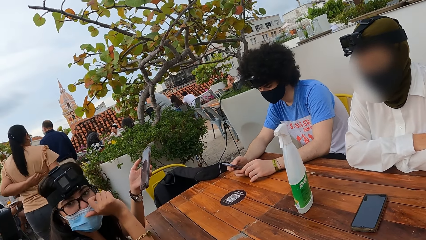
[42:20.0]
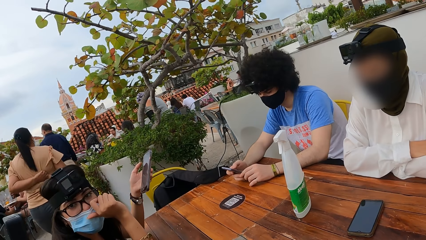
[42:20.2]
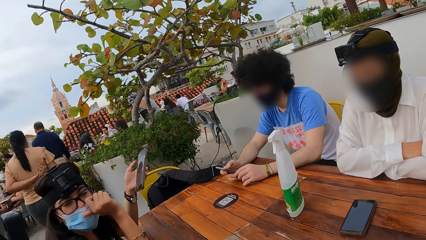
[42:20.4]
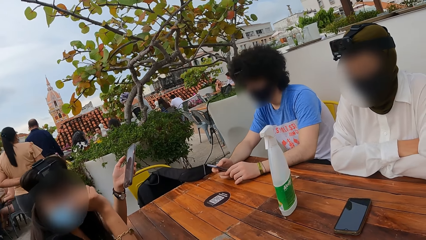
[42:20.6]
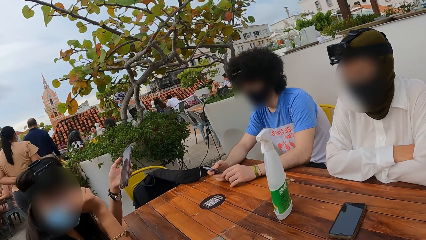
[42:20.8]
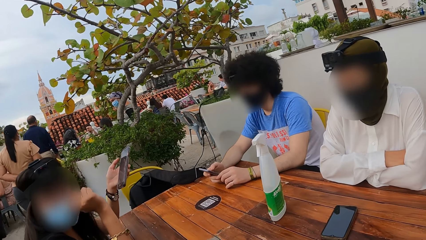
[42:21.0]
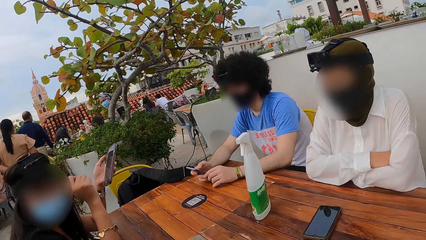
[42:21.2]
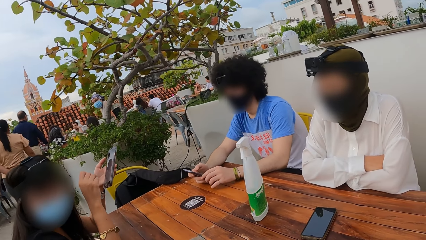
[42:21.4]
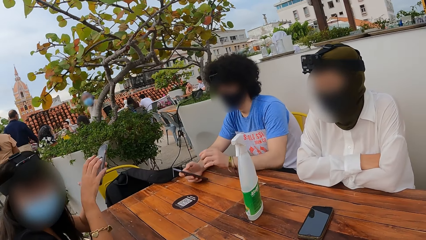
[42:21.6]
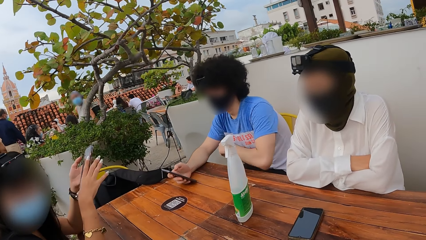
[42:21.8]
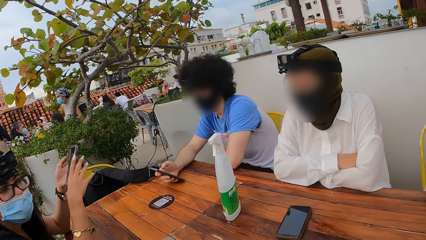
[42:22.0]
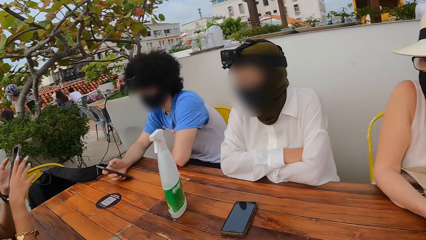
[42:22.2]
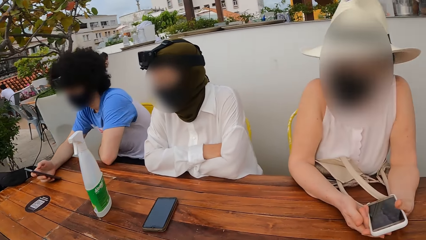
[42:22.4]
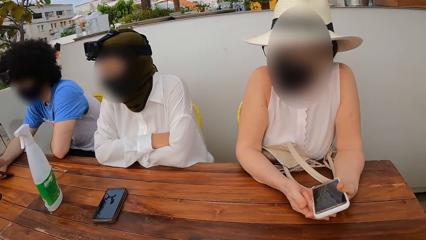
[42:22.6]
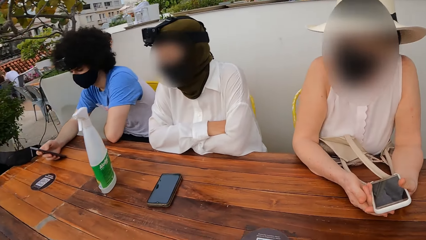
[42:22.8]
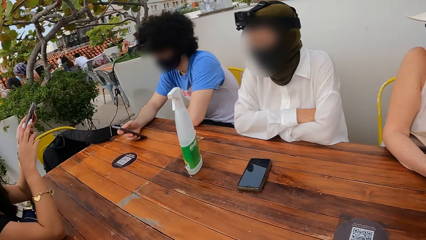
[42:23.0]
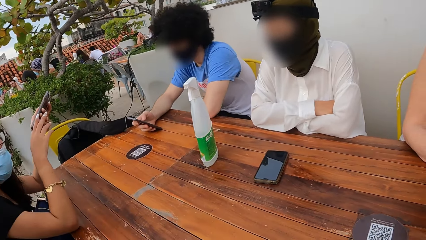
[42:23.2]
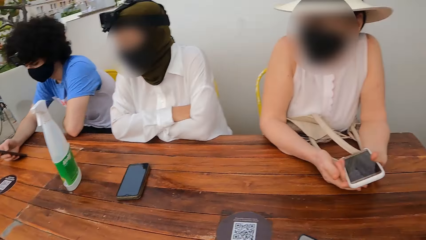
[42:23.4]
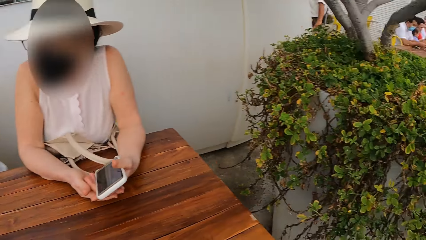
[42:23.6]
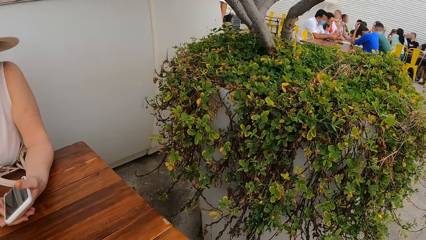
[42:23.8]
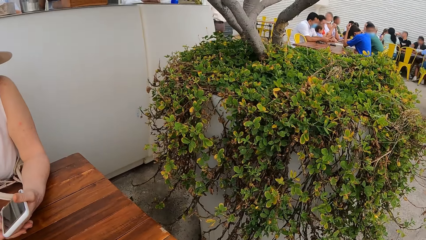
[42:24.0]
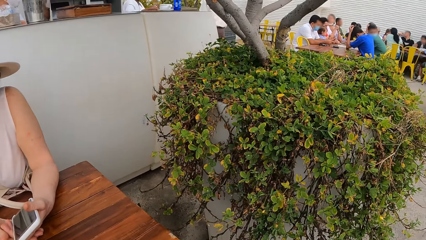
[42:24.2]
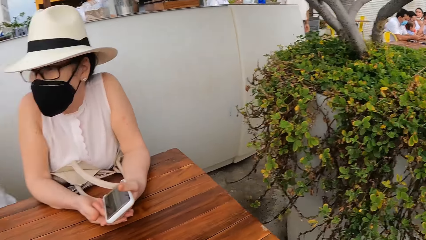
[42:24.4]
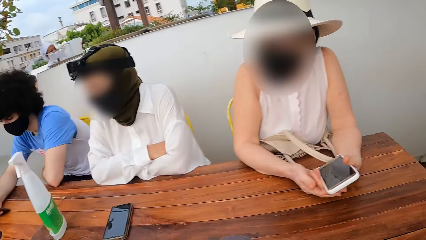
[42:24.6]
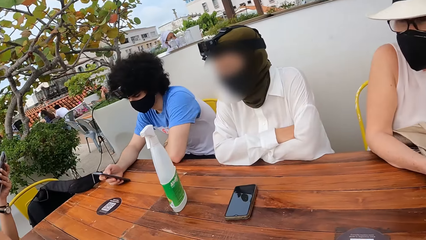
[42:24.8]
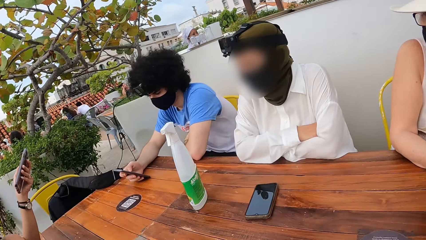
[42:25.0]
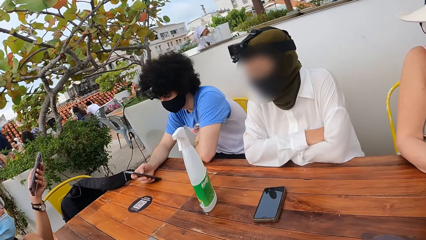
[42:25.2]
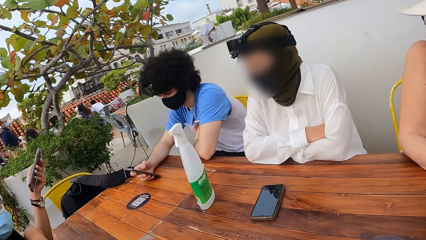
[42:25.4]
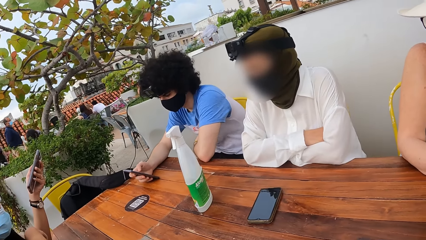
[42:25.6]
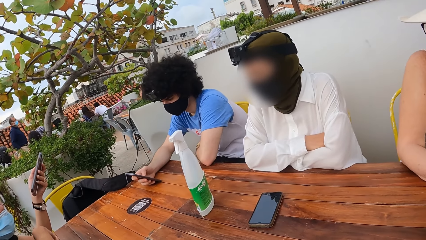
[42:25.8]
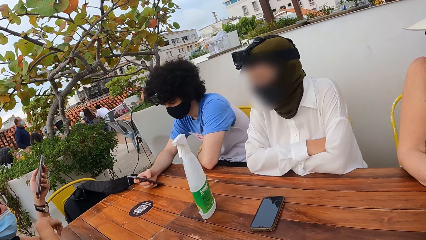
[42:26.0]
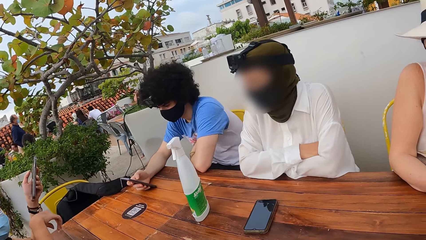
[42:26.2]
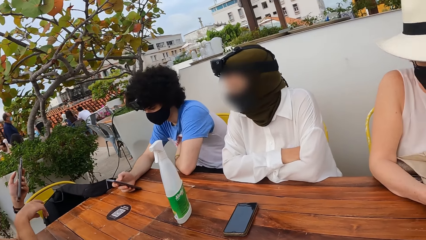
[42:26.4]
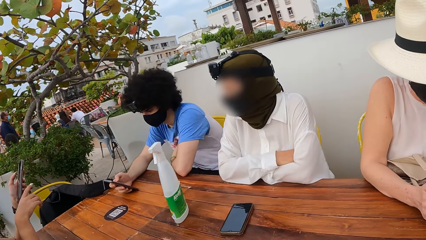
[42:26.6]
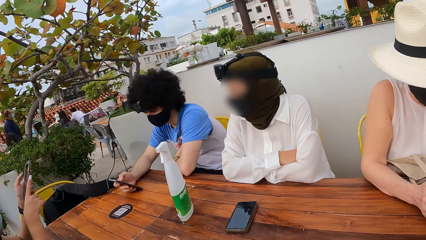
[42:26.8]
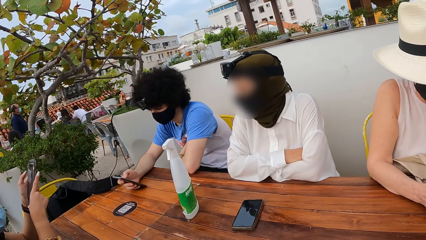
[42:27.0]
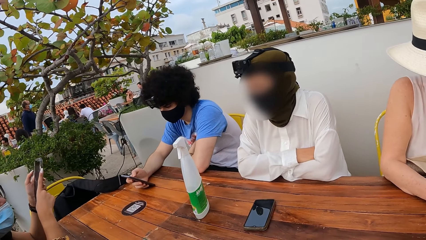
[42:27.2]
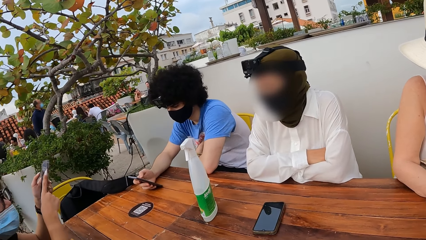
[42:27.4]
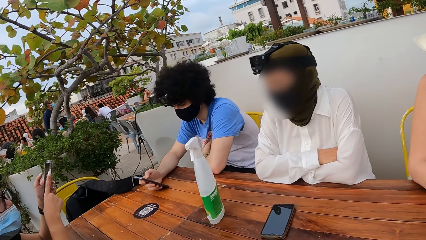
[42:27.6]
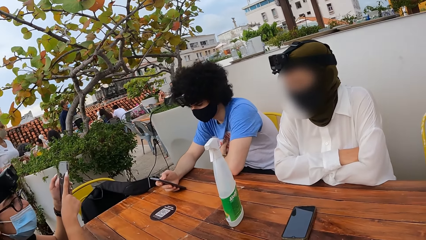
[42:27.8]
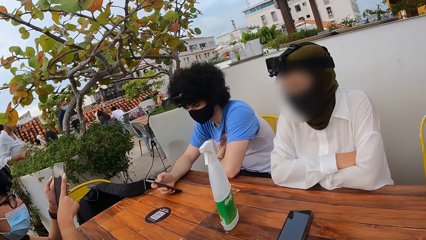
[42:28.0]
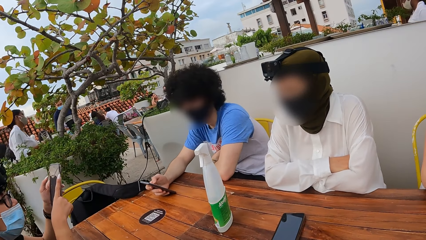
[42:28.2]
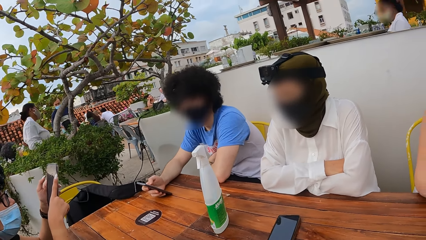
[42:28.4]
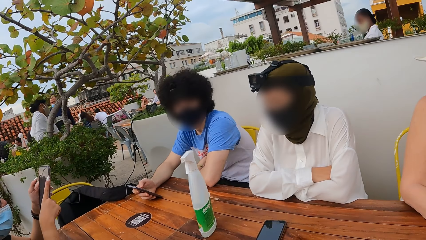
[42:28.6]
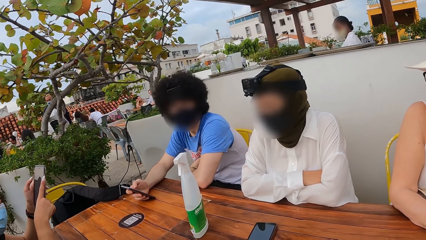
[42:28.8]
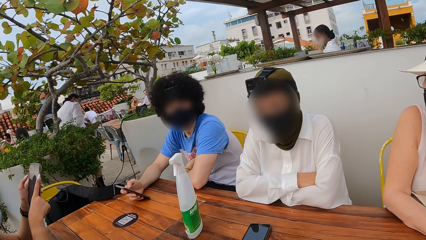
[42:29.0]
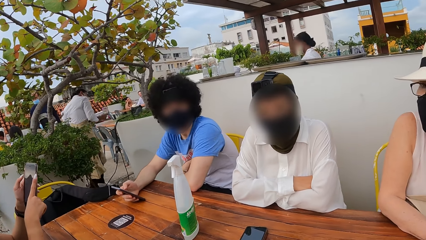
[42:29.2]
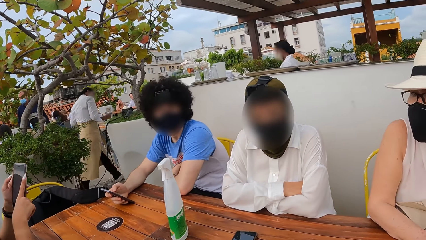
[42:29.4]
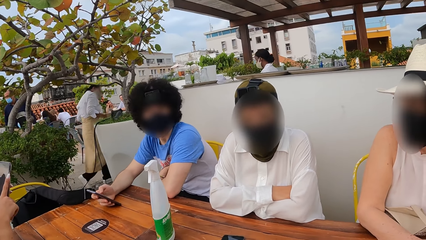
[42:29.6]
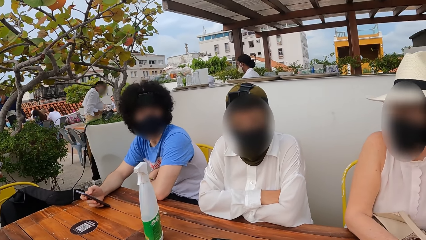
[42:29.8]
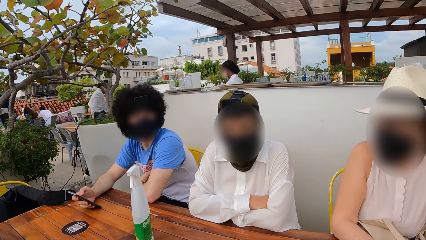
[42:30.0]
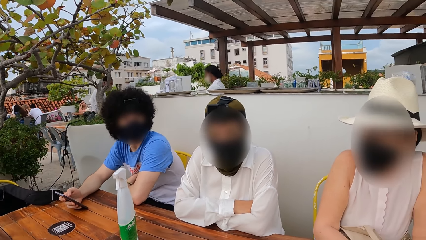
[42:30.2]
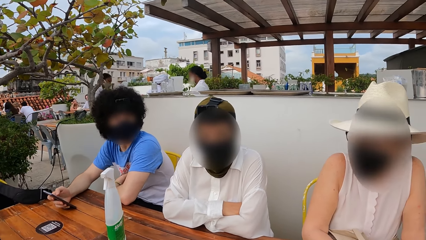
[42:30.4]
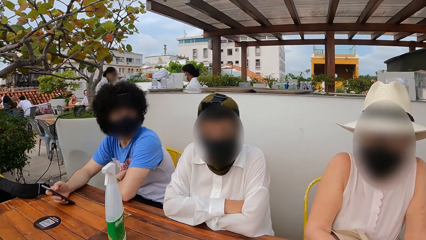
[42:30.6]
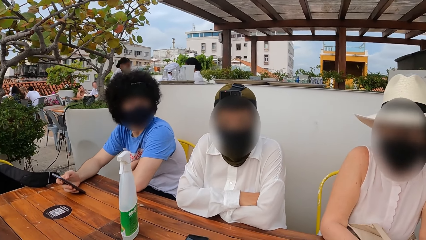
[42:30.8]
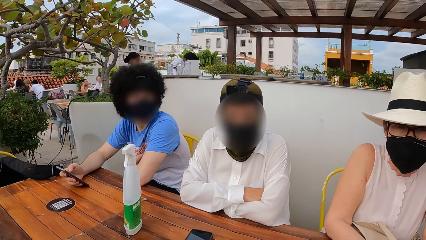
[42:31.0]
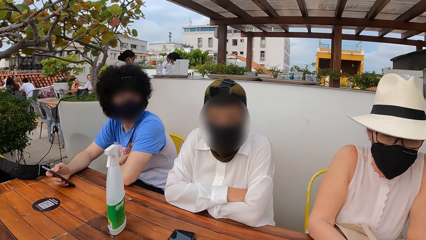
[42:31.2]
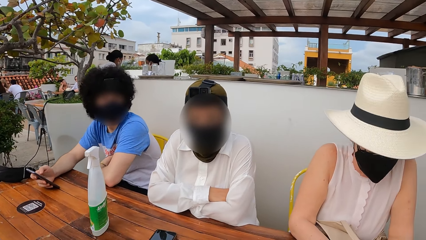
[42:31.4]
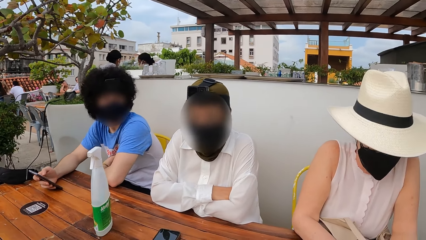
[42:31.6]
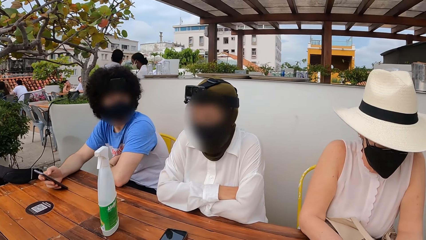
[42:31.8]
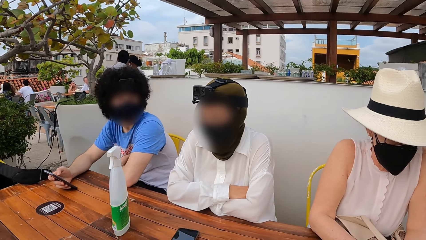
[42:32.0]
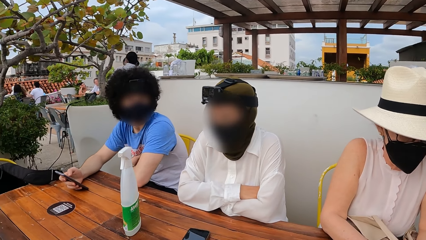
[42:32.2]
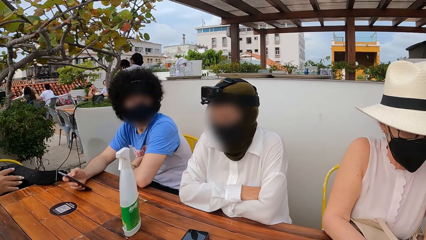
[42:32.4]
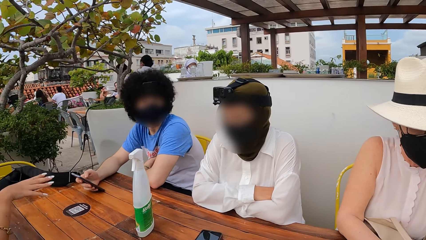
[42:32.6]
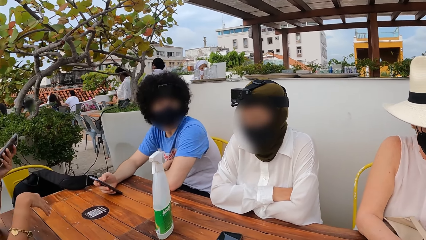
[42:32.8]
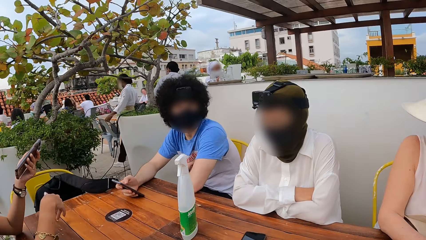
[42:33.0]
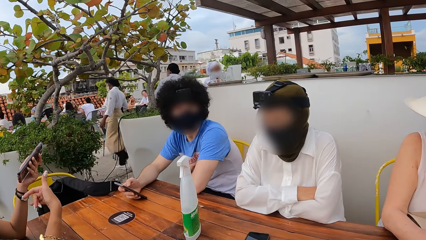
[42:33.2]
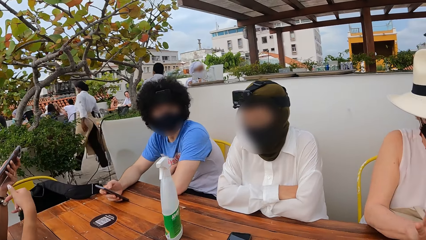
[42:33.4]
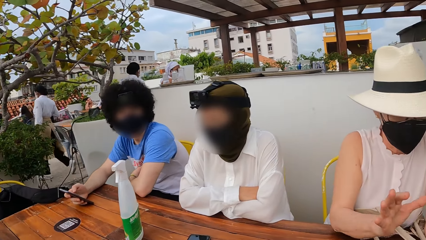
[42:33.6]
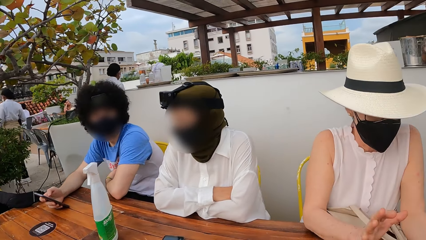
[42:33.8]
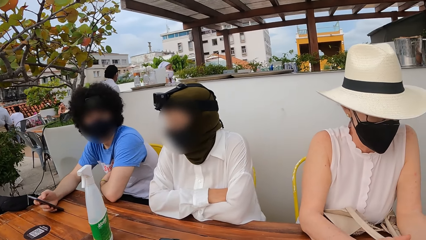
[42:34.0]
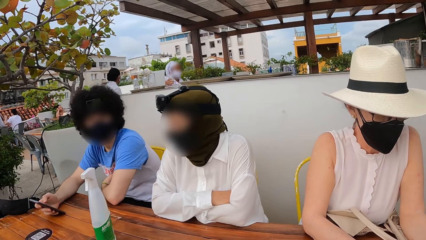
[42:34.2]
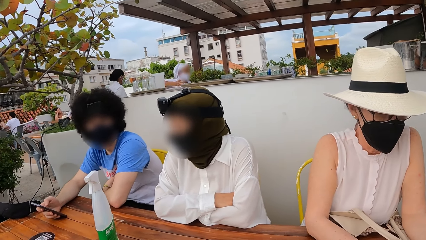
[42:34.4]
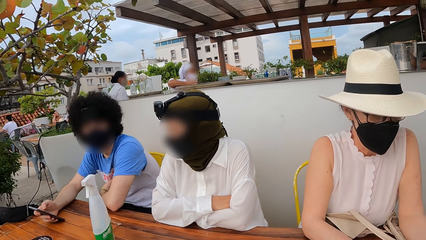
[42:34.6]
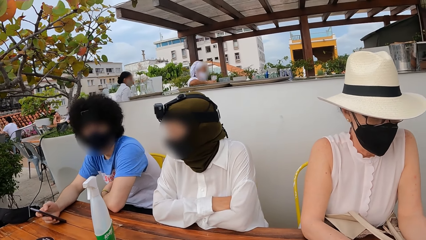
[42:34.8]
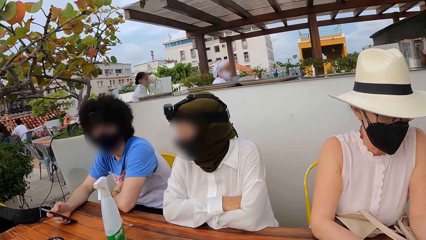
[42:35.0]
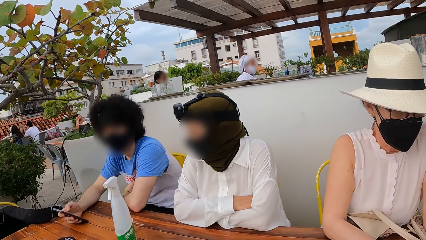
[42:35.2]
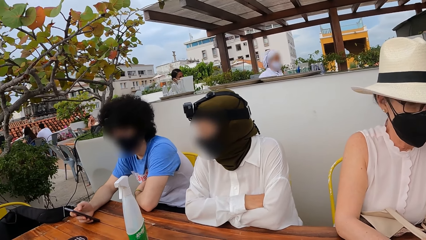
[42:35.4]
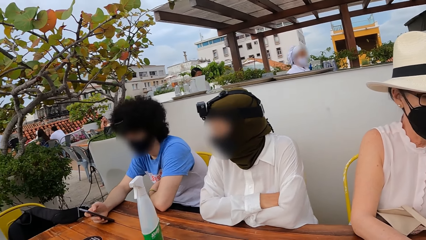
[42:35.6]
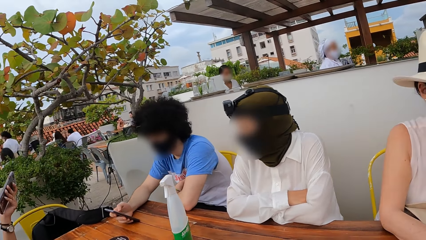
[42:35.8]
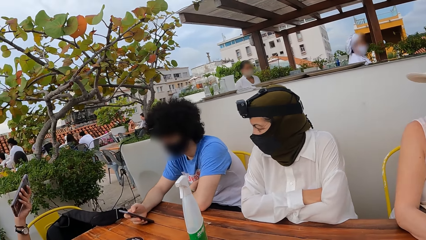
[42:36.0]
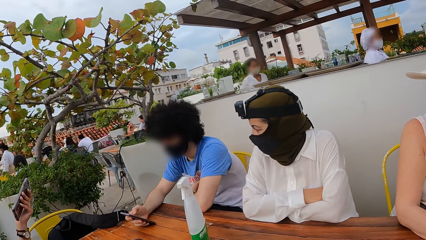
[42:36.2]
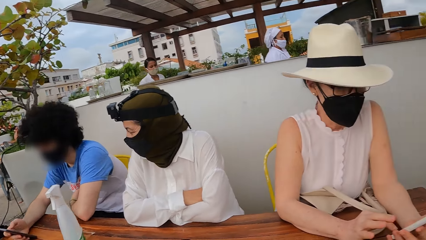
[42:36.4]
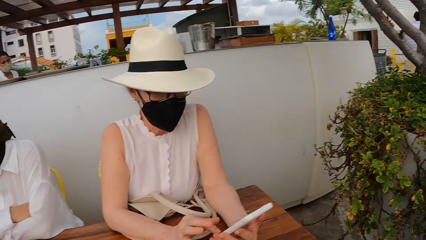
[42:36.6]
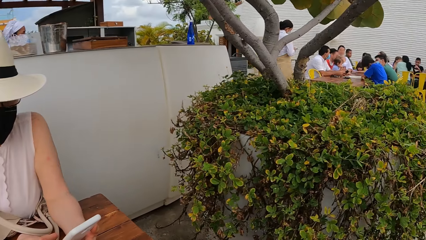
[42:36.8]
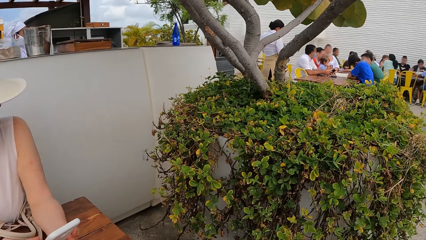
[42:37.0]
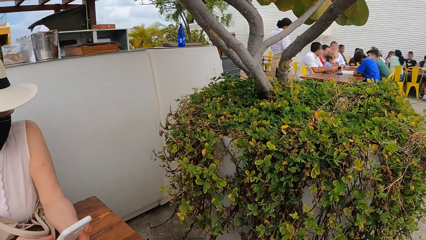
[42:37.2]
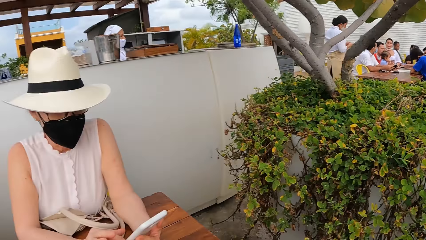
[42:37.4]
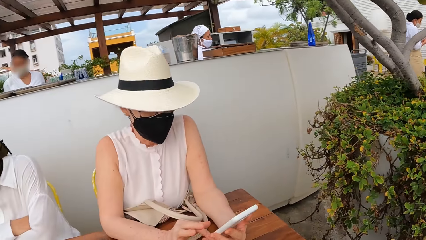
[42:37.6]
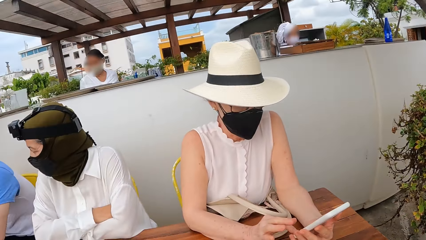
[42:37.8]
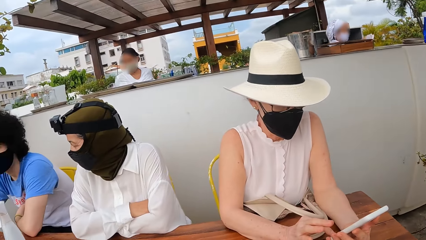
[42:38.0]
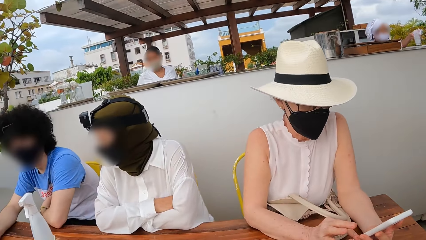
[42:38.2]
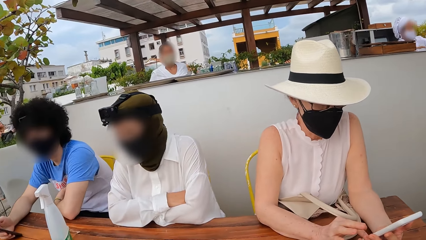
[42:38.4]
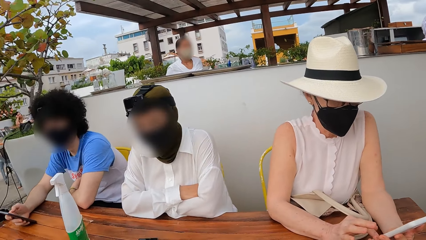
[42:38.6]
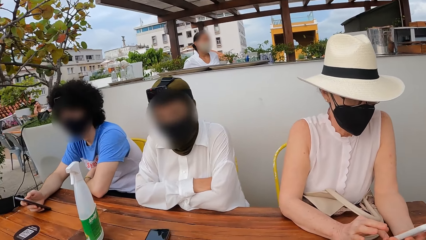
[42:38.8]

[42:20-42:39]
A lady interacts with the camera wearer. The camera wearer looks around a restaurant. Another lady operates a mobile phone. The camera wearer looks around the restaurant. A third lady operates a mobile phone. The camera wearer looks around the restaurant.
